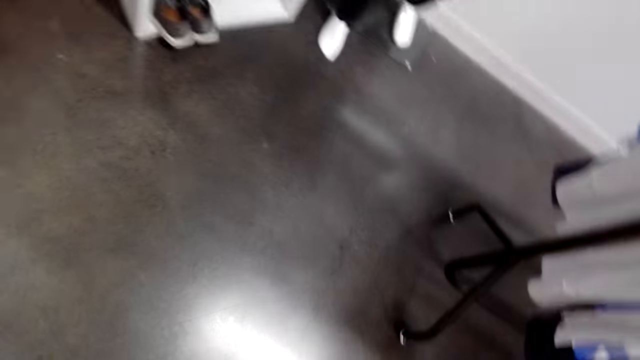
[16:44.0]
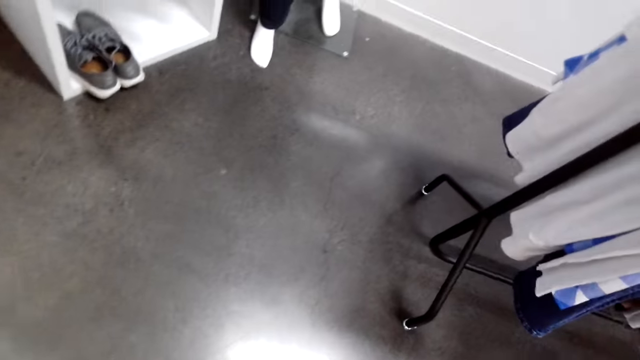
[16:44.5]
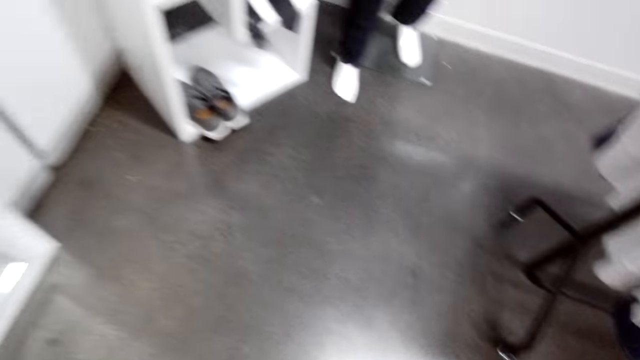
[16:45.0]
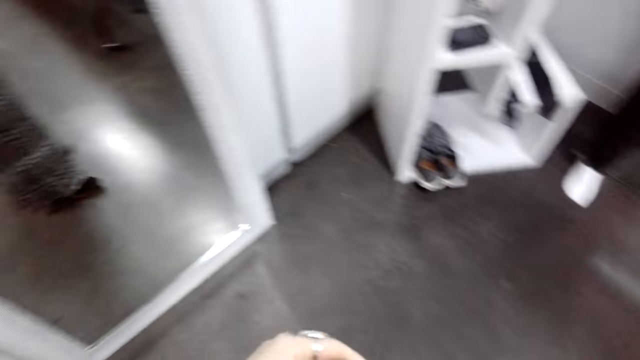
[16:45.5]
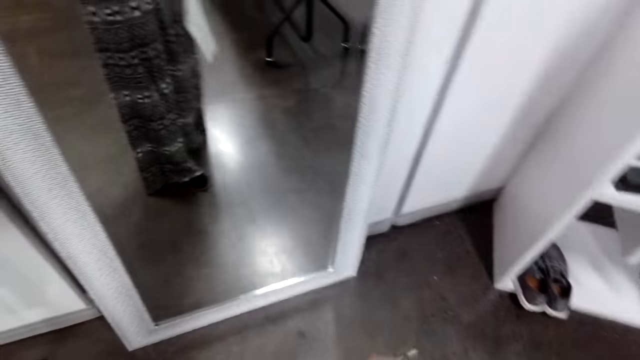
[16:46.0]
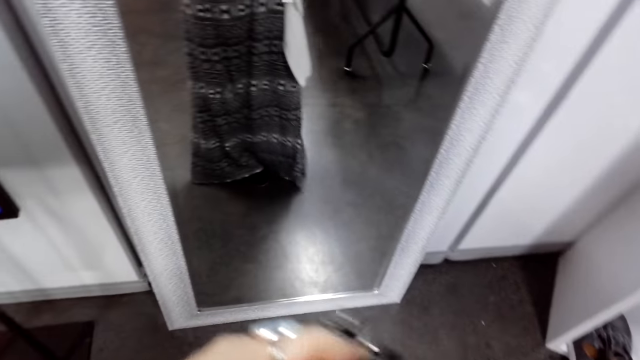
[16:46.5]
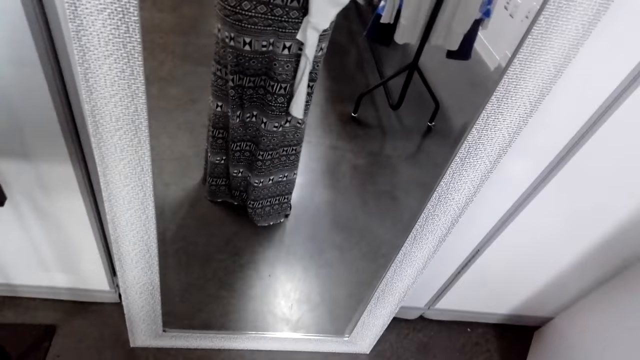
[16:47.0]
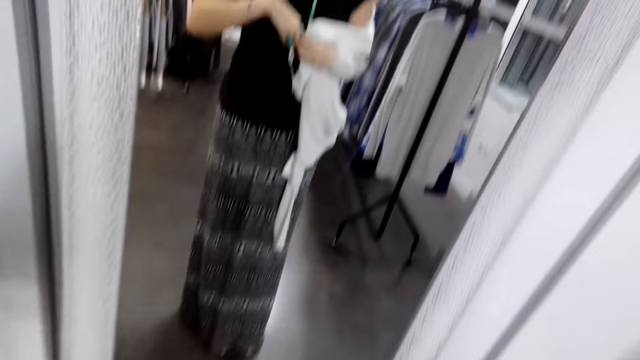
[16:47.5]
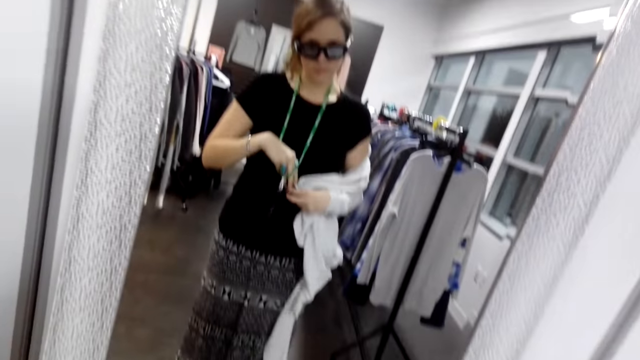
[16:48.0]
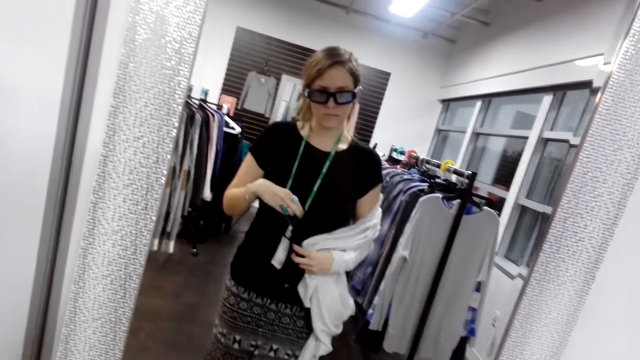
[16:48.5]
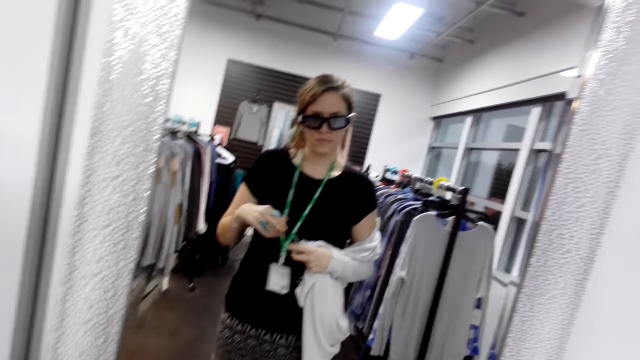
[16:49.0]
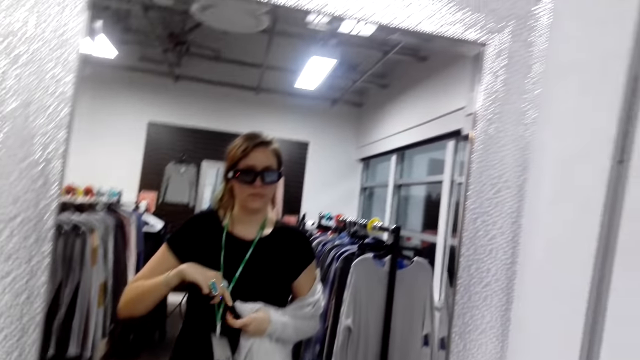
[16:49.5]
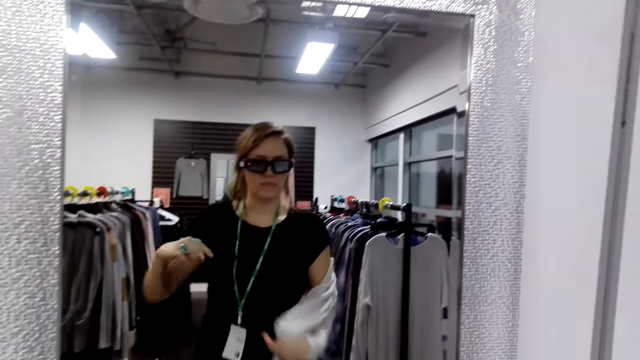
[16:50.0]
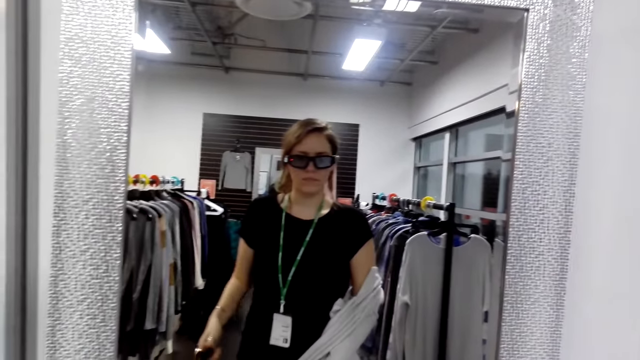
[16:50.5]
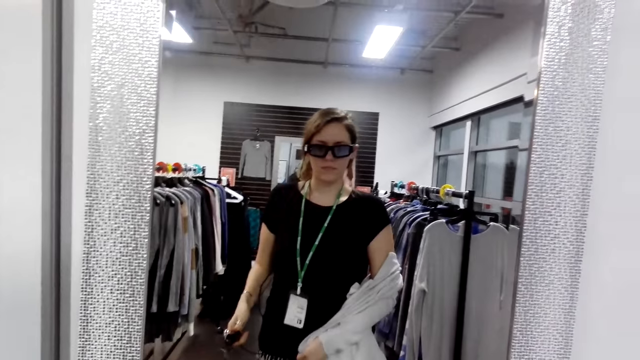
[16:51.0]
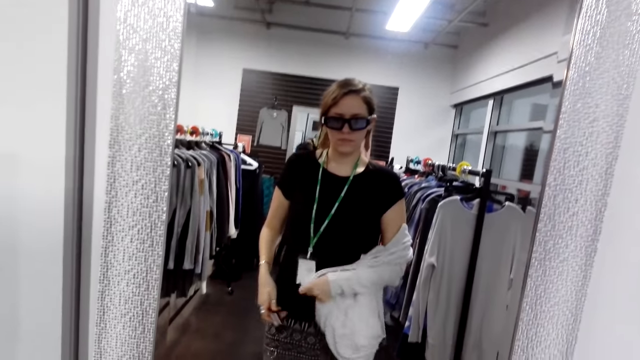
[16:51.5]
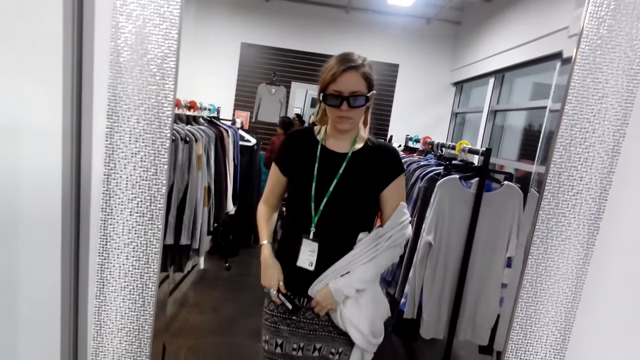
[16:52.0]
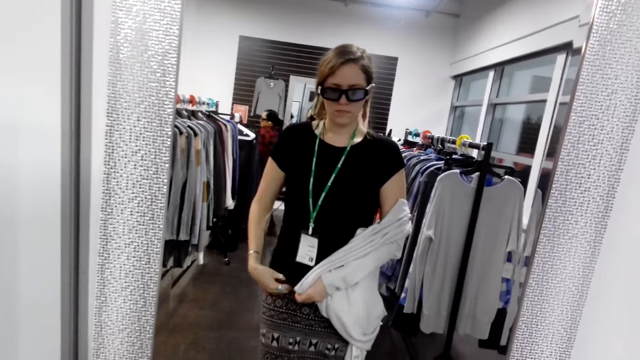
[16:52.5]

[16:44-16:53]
The camera wearer turns to the side. They look on the floor. They hold a tag. They remove a portable audio recorder.

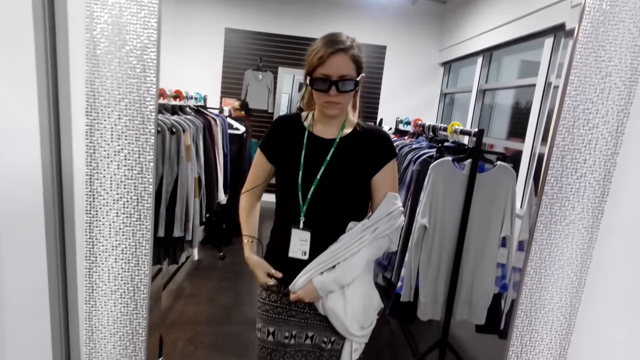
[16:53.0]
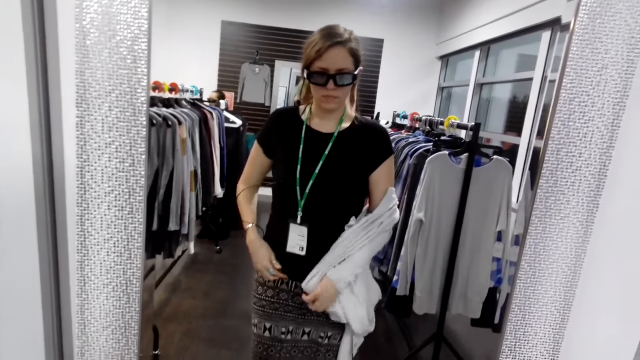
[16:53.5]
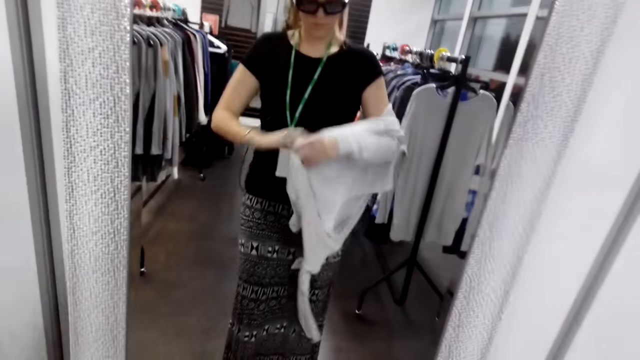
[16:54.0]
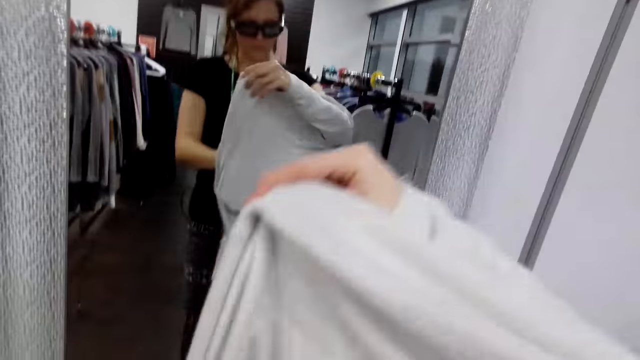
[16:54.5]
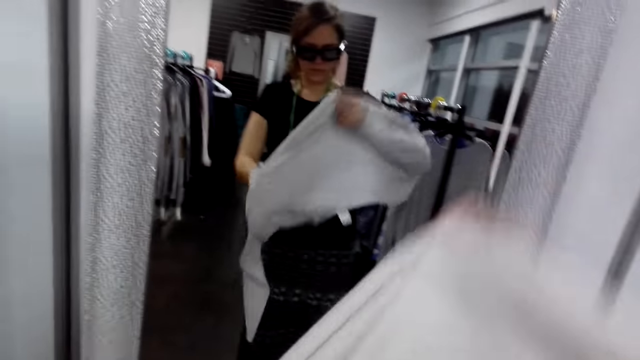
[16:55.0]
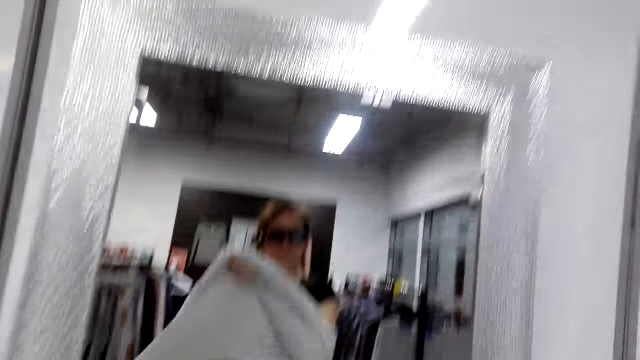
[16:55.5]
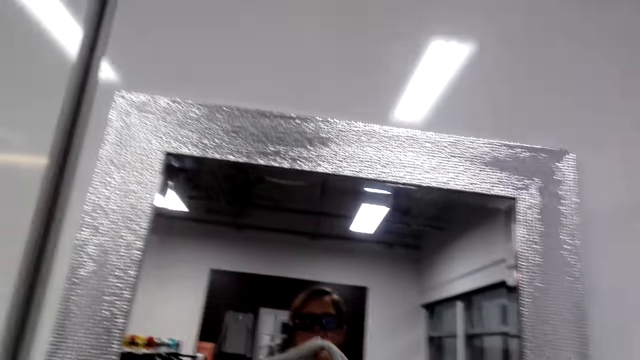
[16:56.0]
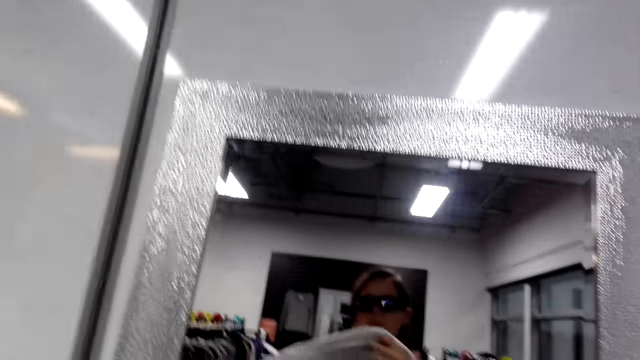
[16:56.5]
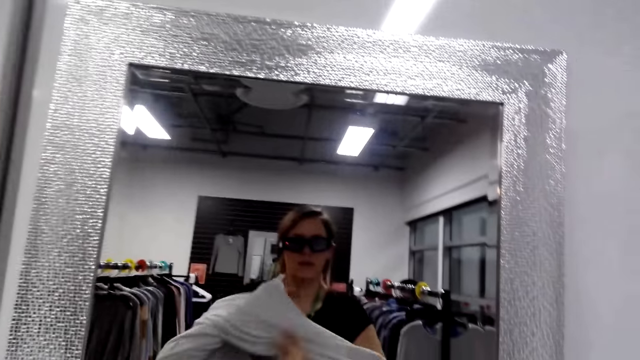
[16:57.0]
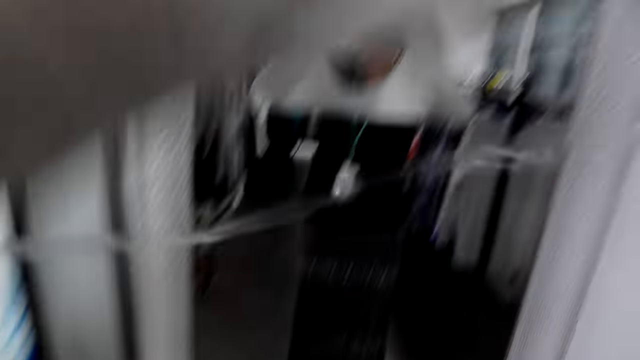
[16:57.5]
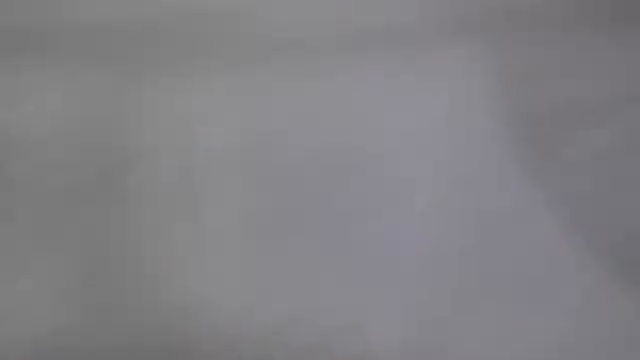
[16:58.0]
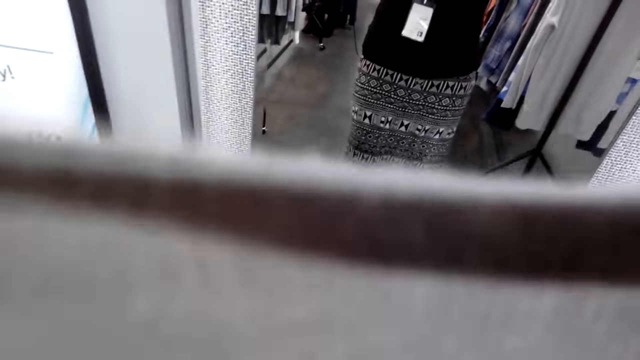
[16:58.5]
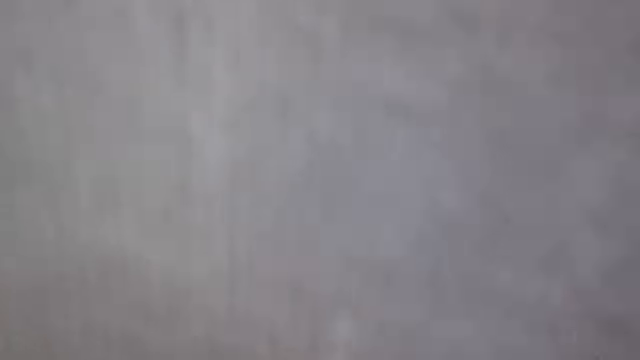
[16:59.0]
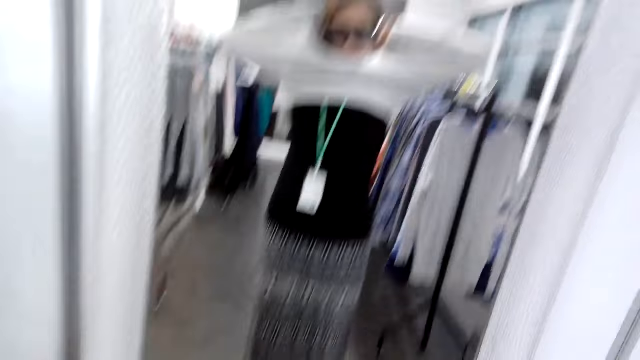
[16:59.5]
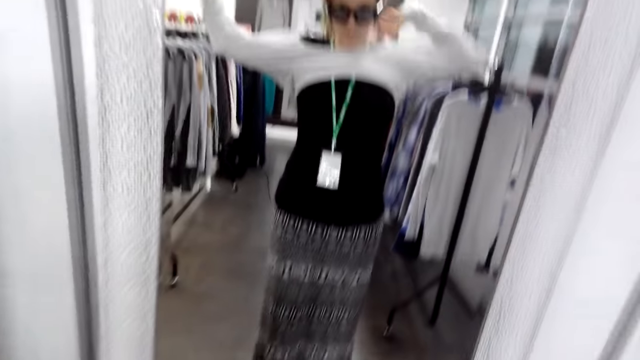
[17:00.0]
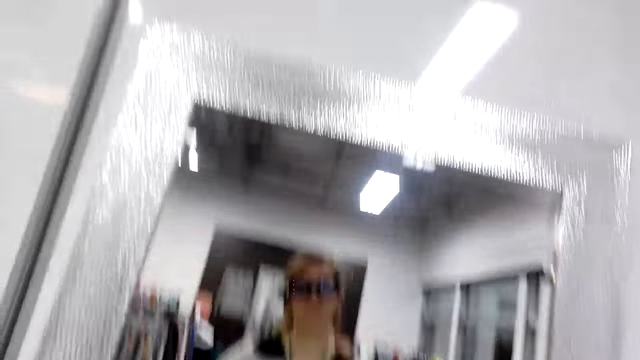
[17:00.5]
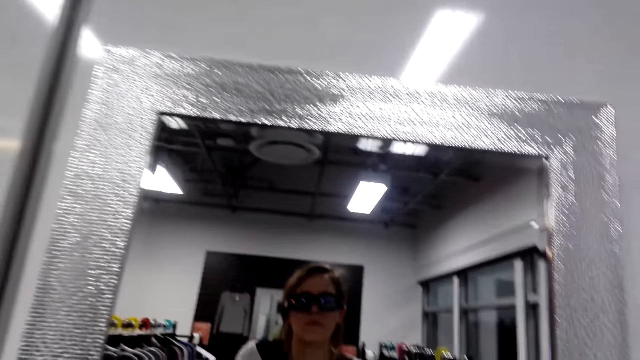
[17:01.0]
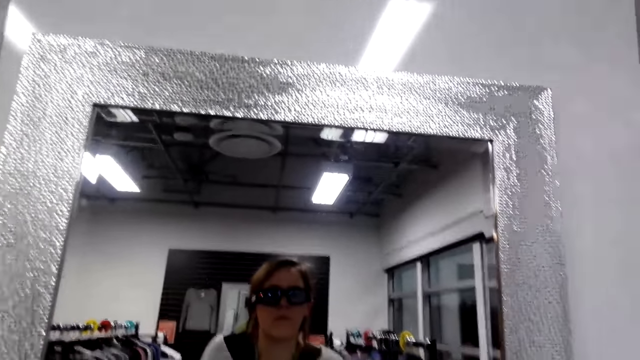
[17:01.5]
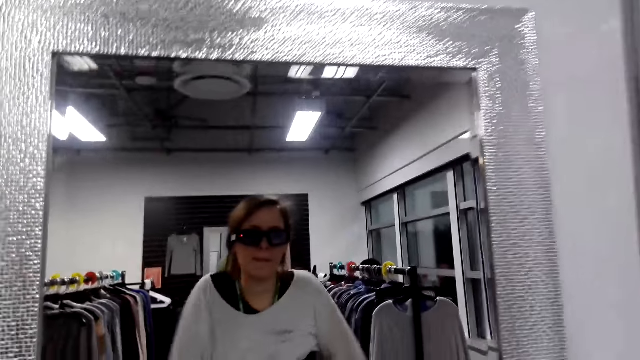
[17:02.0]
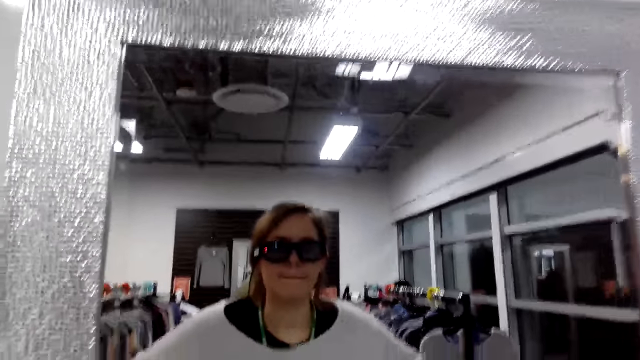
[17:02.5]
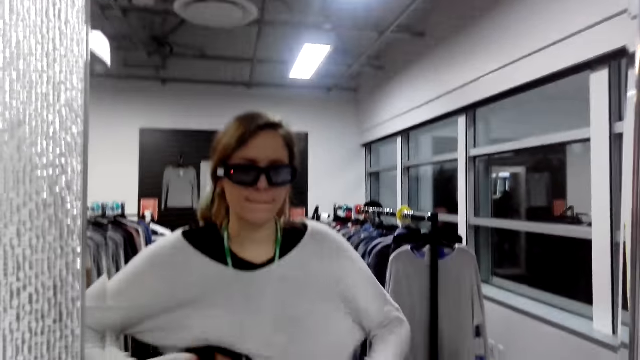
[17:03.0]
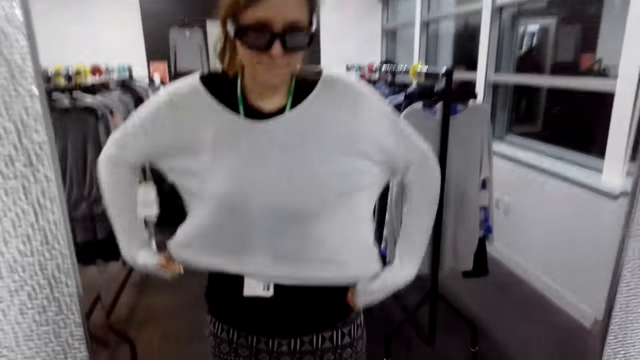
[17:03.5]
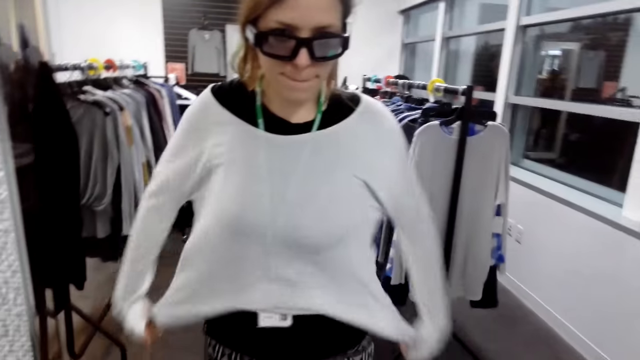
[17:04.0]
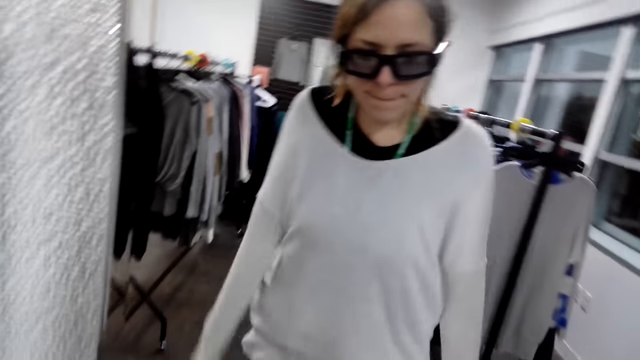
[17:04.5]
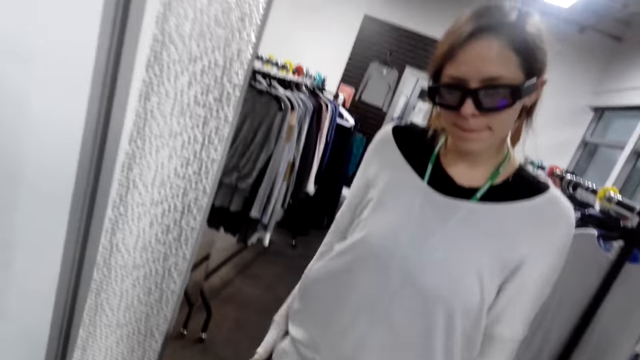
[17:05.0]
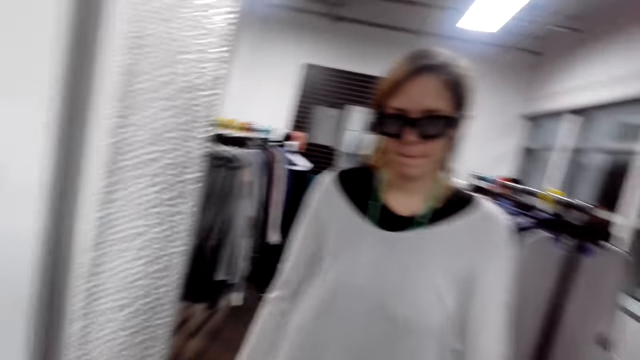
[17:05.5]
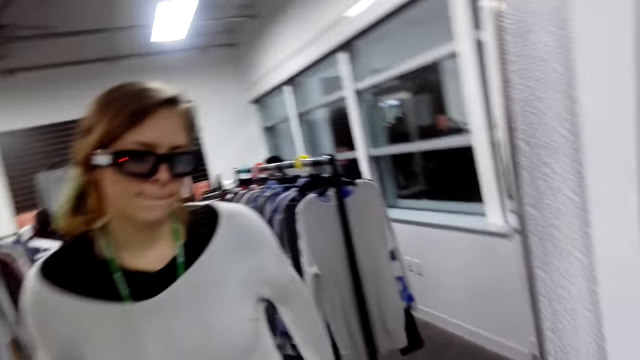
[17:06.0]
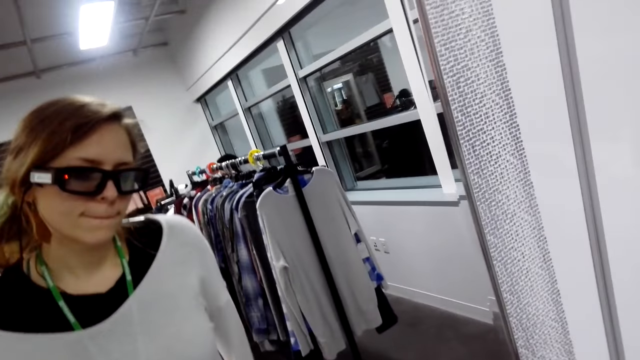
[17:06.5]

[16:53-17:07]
The camera wearer puts the portable audio recorder in her top. She wears a cloth. She turns to the side. She wears the cloth. She turns to the side. She wears the cloth and adjusts the cloth.
